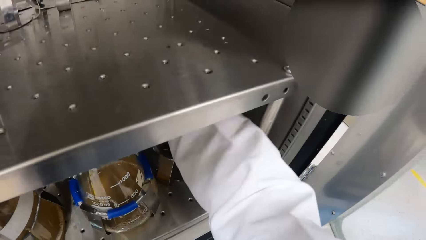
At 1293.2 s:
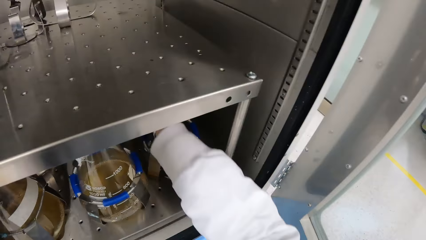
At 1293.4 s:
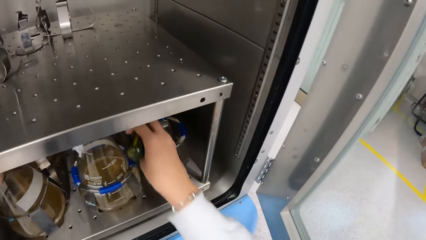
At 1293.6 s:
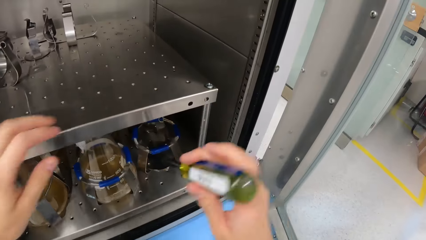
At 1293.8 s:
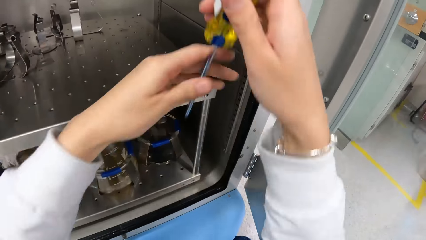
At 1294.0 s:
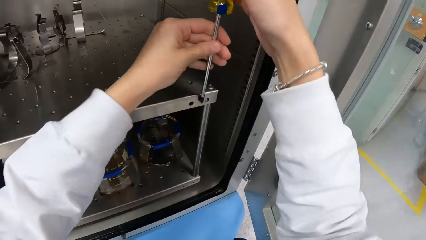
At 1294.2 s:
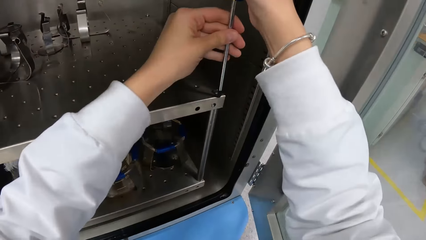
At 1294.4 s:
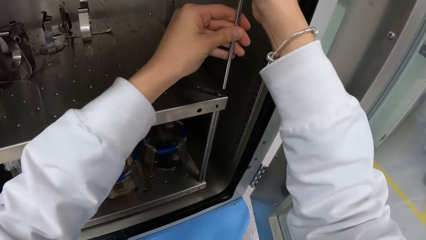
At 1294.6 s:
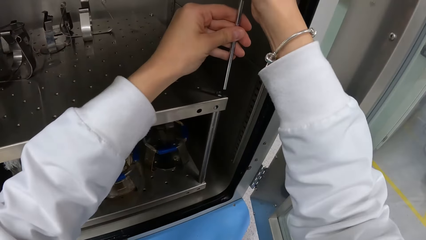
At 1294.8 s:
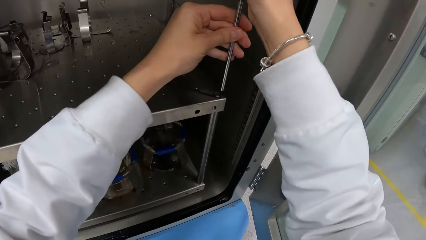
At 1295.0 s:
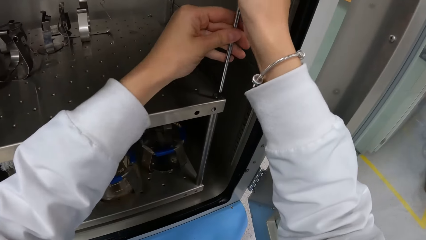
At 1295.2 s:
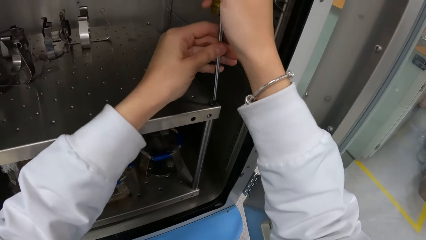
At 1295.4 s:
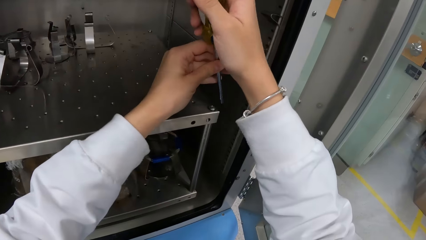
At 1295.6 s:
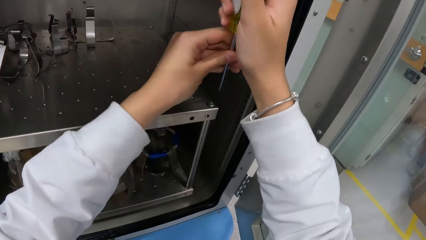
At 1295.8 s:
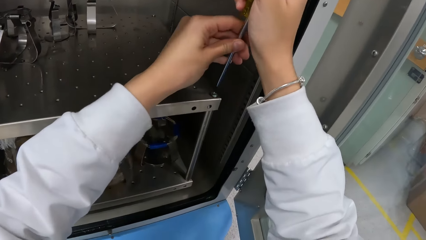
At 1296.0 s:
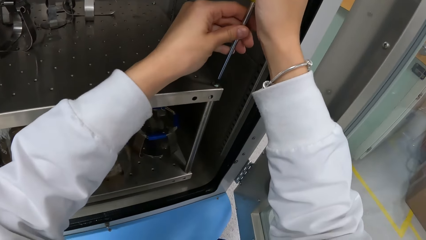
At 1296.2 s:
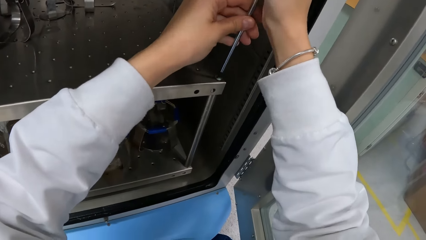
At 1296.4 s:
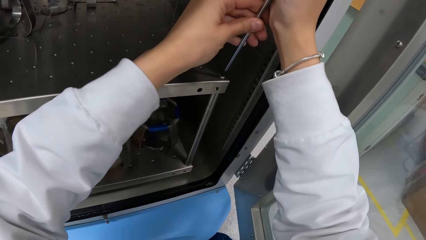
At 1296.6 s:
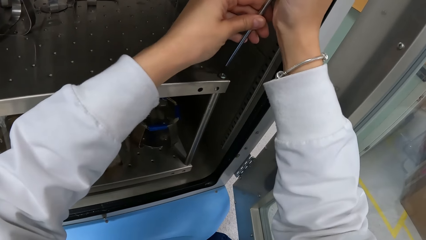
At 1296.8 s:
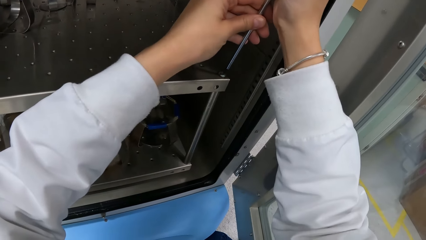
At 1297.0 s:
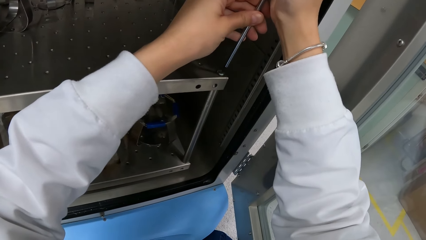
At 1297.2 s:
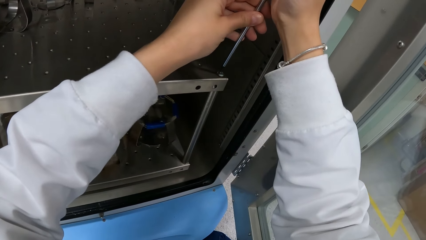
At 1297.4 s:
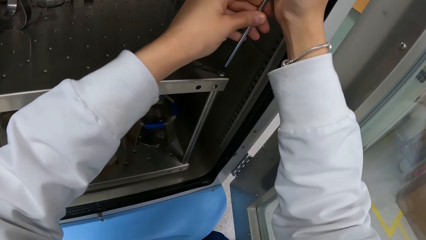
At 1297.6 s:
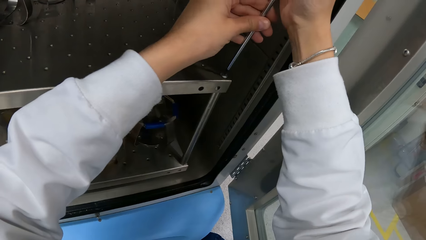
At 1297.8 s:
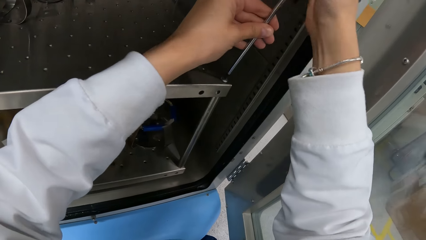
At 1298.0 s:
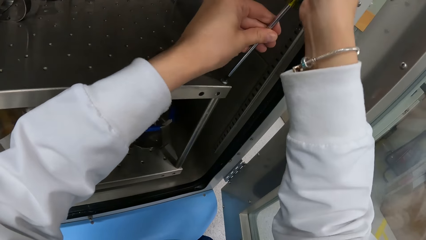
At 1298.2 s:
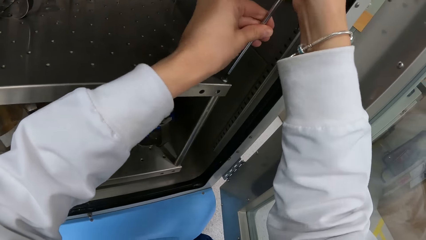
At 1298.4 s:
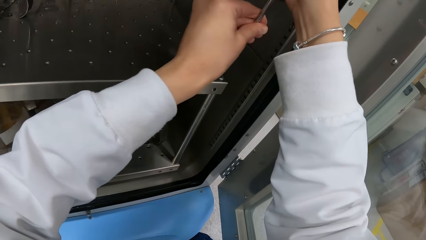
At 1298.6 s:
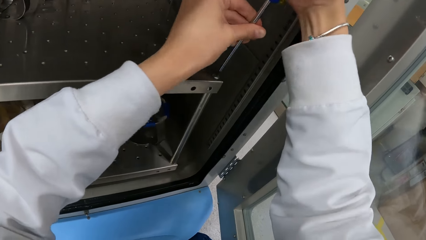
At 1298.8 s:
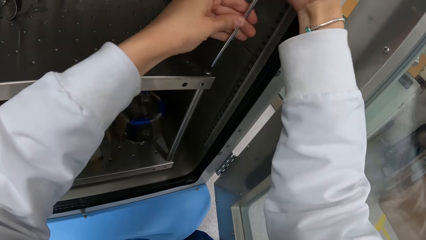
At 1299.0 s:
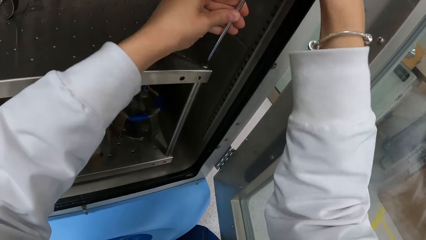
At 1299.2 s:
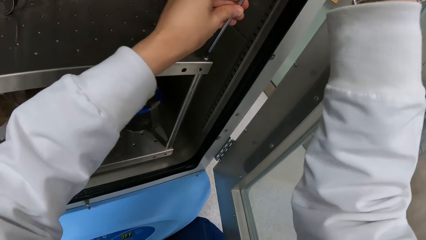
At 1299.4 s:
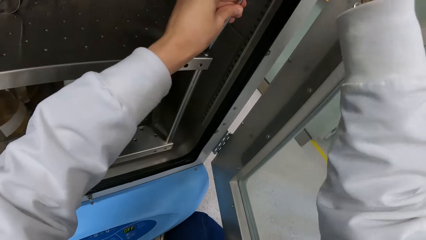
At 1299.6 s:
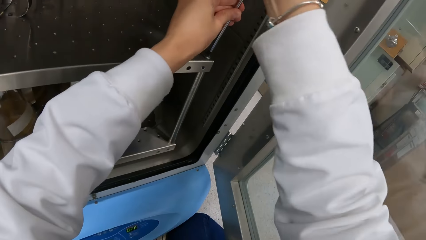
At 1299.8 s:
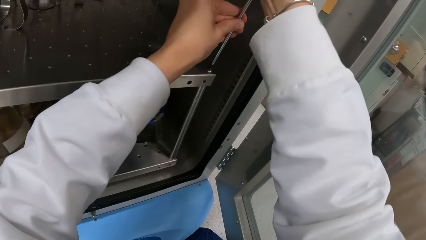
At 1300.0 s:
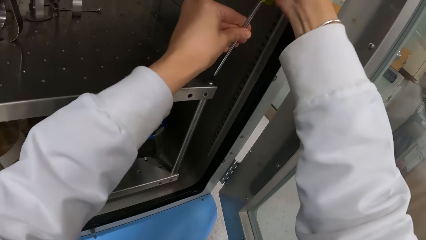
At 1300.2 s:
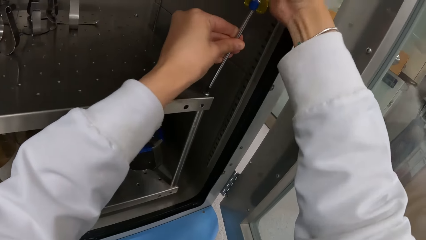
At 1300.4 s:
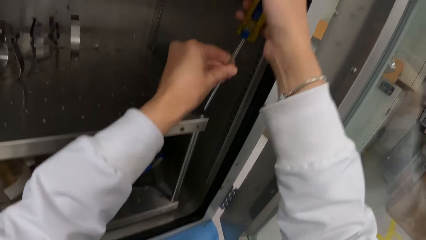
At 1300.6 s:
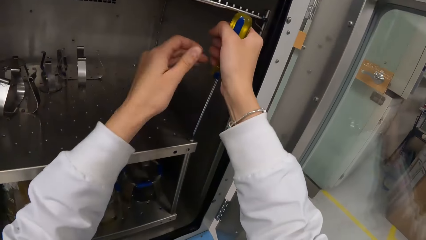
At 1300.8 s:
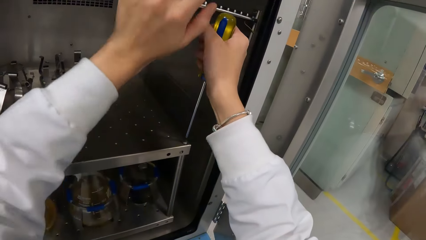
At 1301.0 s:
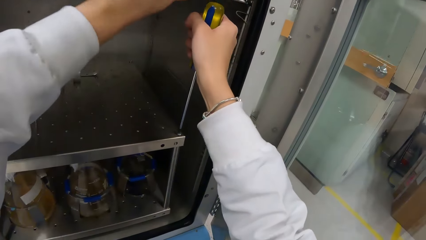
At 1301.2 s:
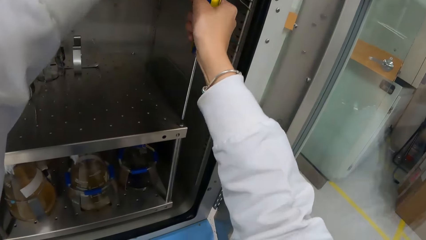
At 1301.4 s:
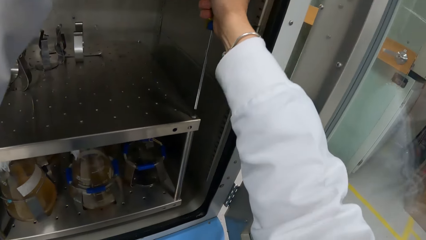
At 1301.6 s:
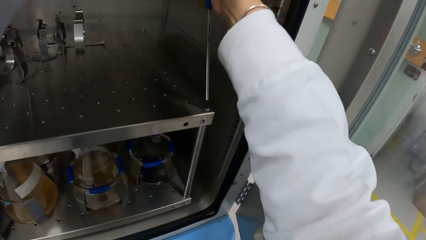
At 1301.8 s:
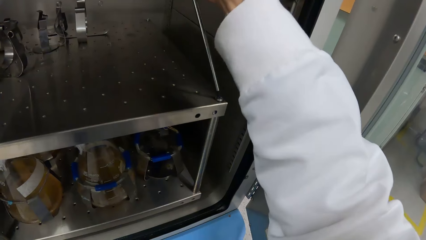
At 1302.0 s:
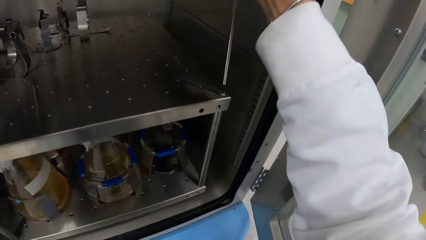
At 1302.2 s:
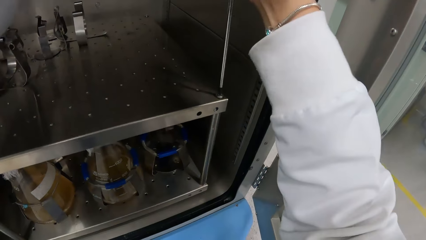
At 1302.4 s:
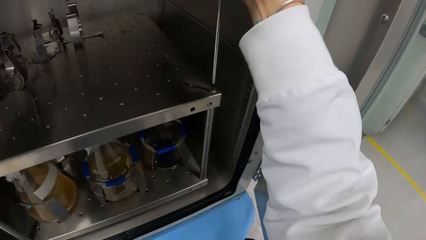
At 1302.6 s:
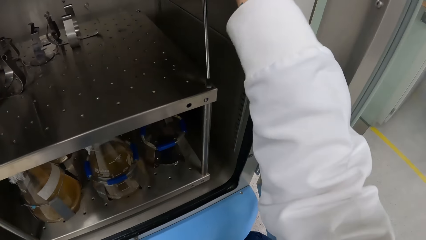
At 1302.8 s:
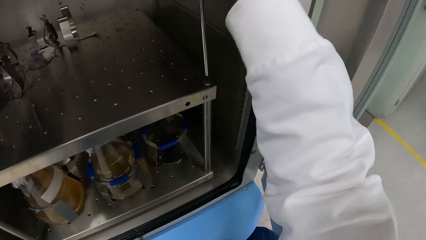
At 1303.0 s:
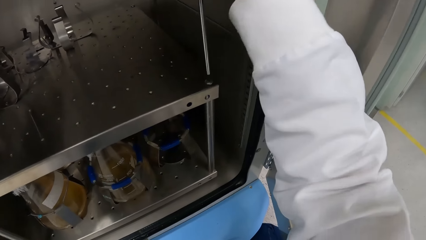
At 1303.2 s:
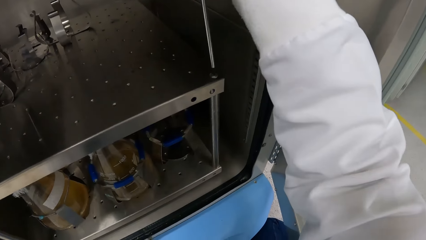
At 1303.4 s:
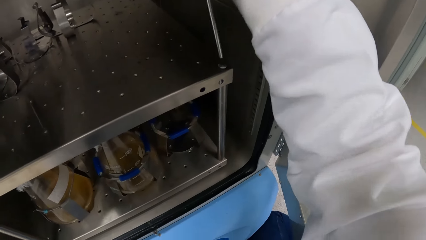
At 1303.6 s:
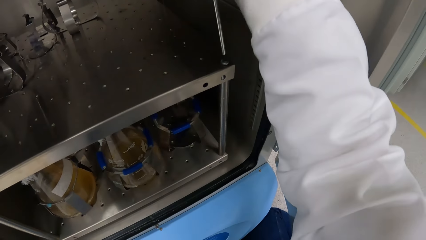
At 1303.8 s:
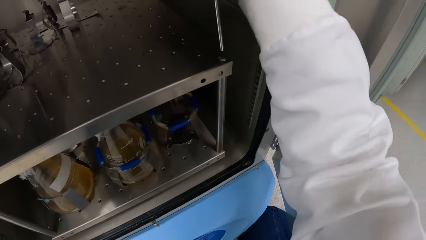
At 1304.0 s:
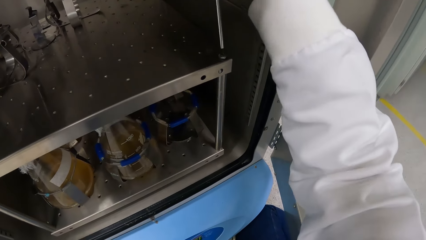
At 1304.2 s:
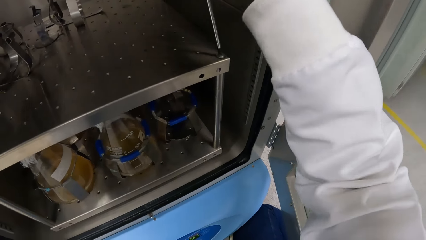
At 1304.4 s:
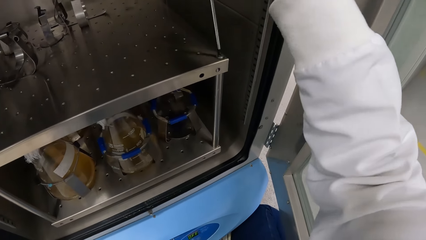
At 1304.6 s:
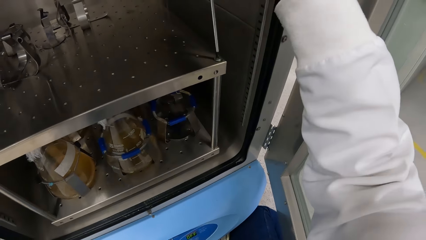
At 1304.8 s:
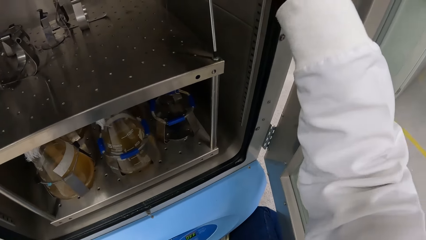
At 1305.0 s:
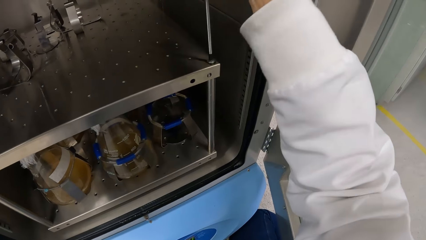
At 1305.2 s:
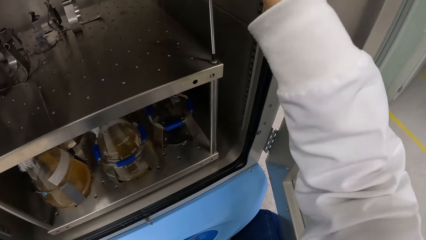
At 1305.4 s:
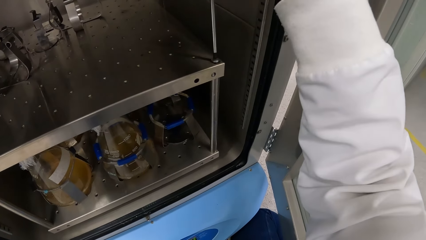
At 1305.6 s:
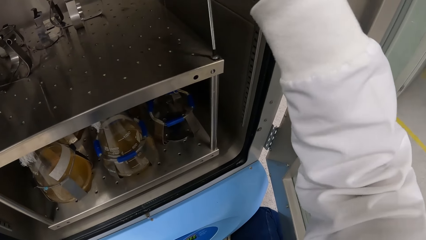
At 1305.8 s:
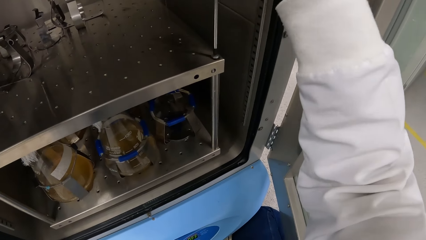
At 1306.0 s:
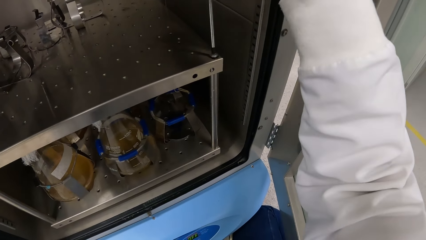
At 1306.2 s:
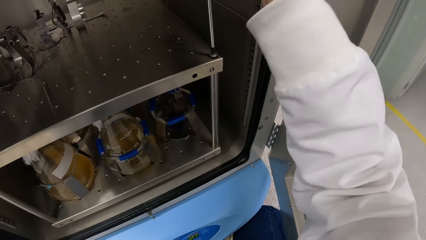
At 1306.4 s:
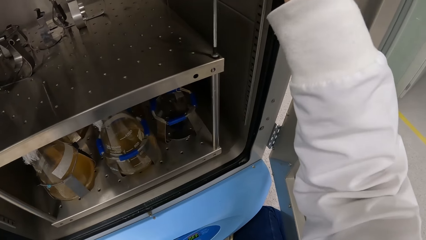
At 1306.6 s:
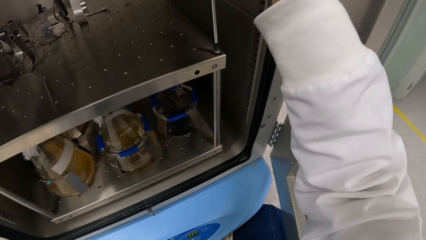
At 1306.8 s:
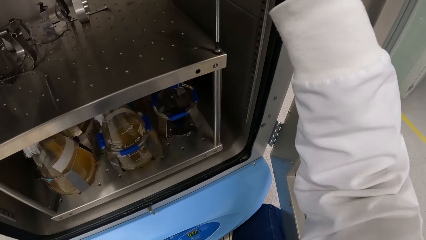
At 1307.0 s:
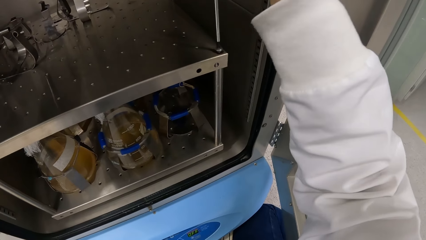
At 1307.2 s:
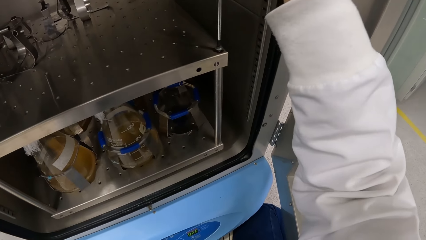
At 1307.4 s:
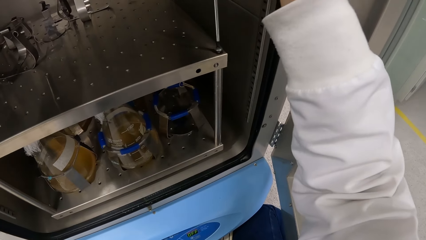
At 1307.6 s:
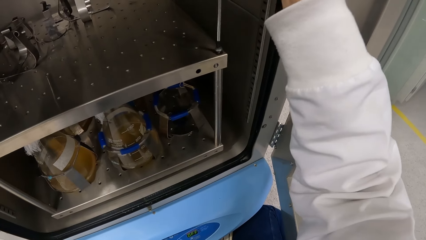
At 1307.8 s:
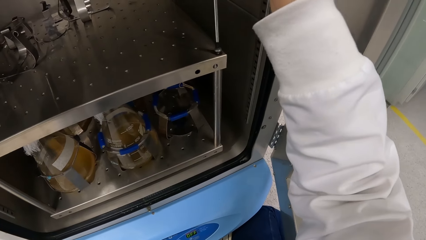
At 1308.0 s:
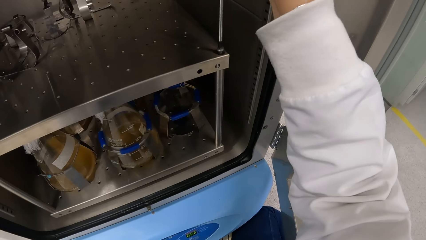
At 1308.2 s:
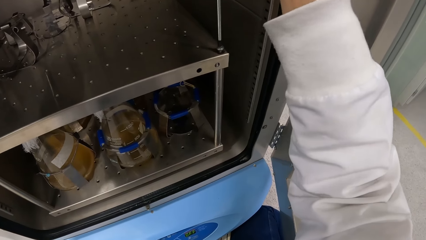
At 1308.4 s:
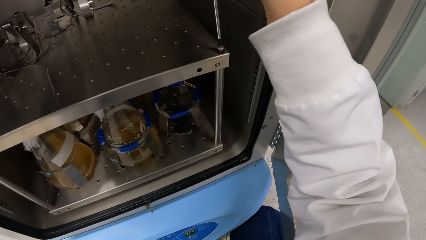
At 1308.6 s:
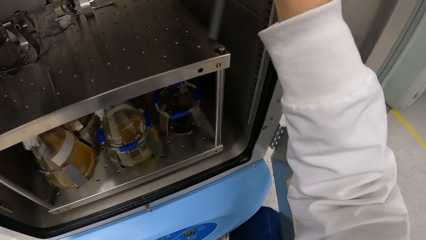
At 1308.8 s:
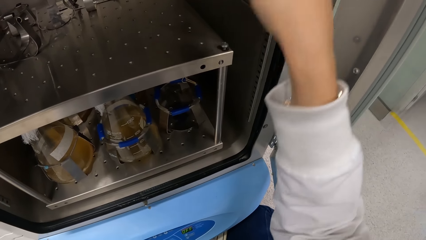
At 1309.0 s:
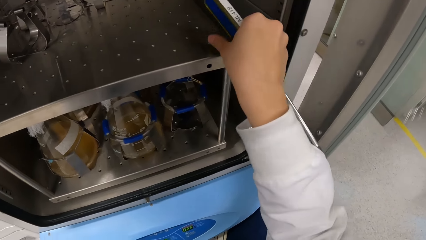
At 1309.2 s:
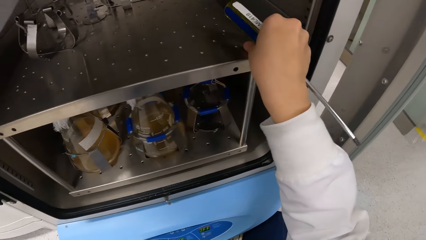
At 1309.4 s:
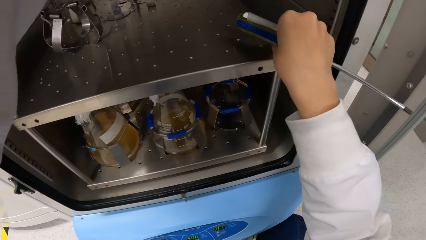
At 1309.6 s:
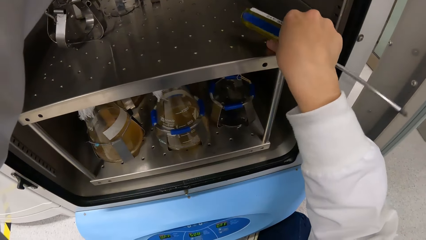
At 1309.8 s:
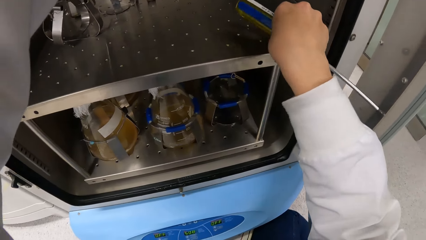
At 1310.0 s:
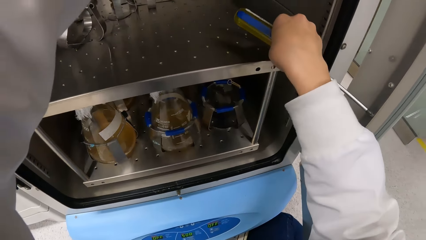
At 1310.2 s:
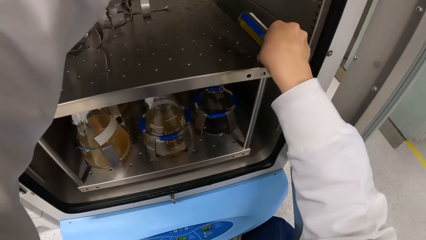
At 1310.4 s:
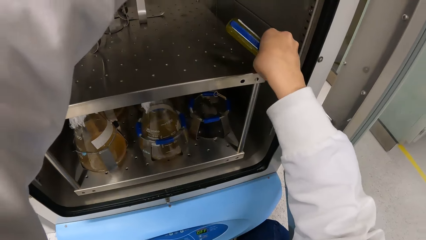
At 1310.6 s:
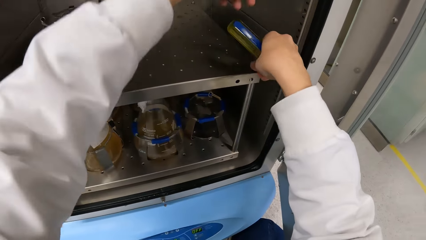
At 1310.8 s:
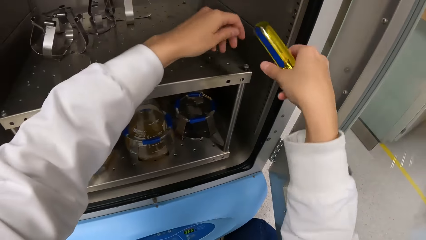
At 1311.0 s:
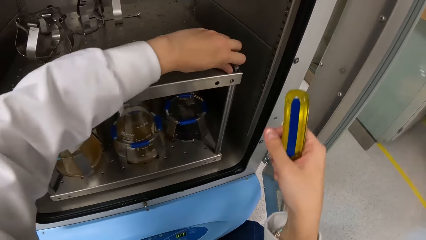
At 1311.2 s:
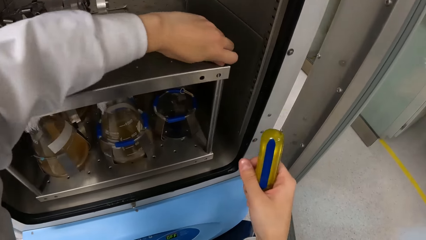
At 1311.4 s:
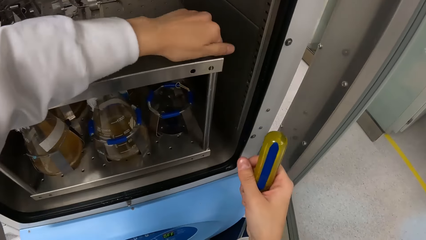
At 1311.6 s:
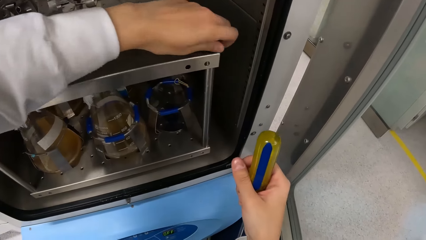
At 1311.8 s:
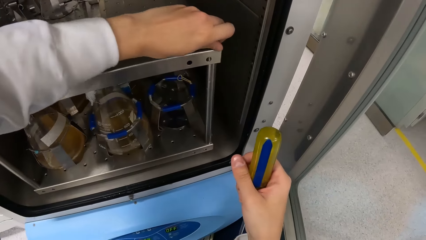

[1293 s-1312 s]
The camera wearer loosens a screw in the incubator shaker machine with the screwdriver in both hands.
